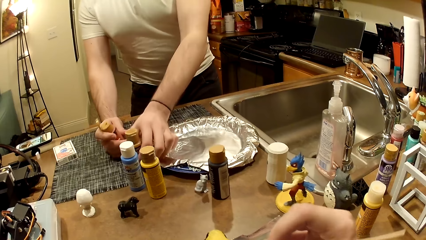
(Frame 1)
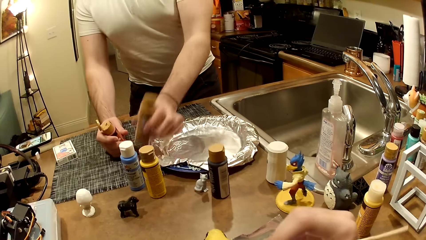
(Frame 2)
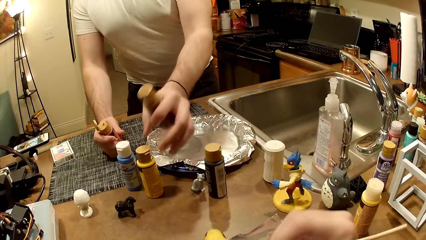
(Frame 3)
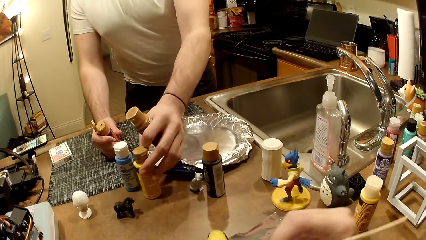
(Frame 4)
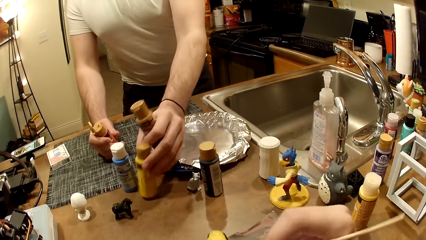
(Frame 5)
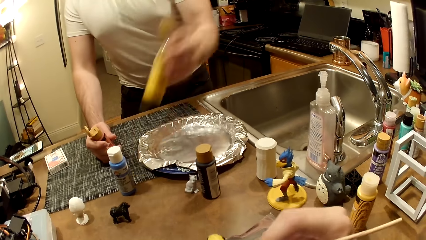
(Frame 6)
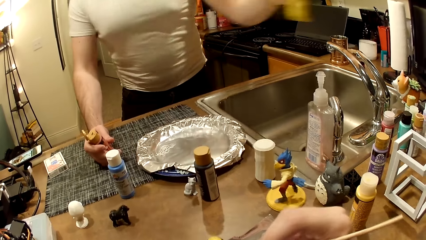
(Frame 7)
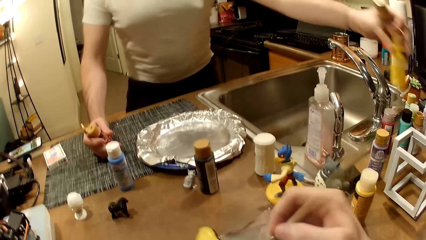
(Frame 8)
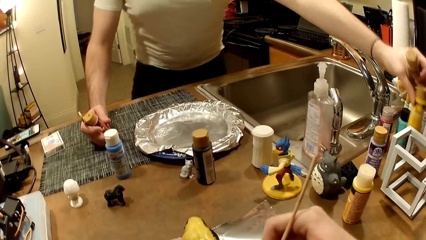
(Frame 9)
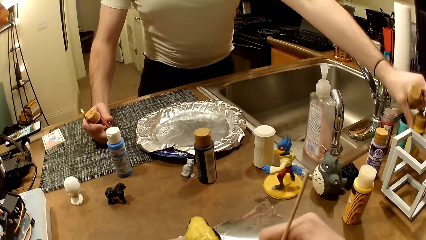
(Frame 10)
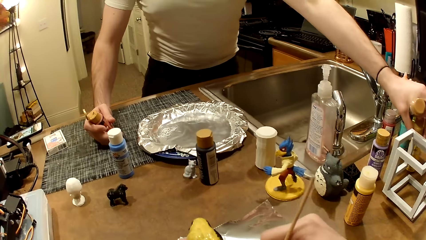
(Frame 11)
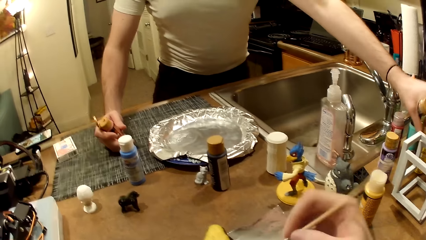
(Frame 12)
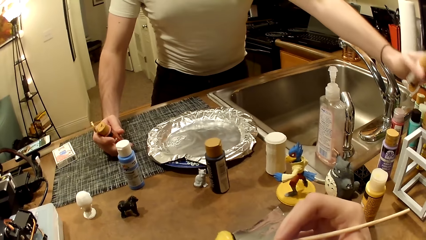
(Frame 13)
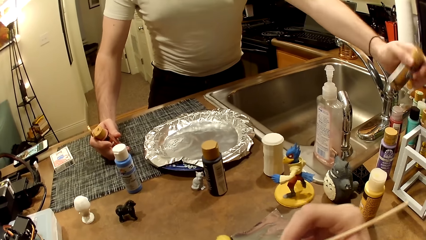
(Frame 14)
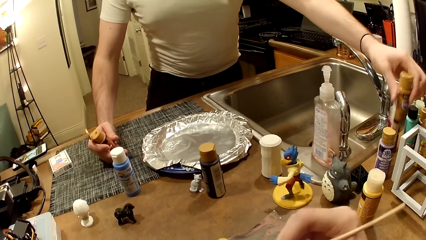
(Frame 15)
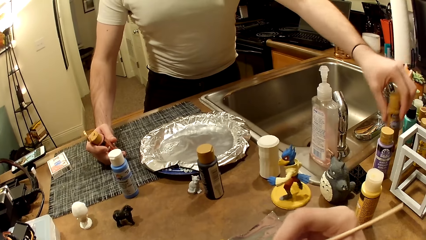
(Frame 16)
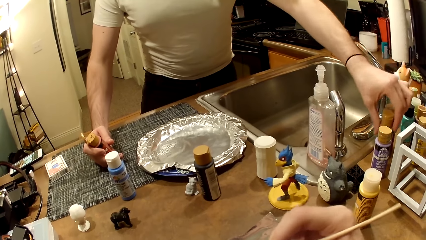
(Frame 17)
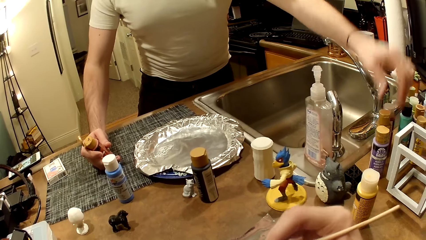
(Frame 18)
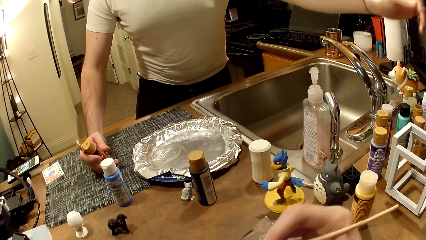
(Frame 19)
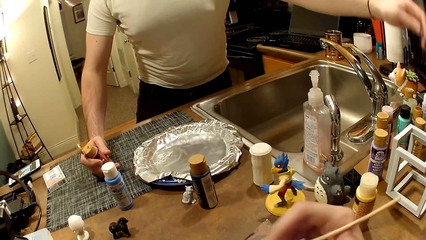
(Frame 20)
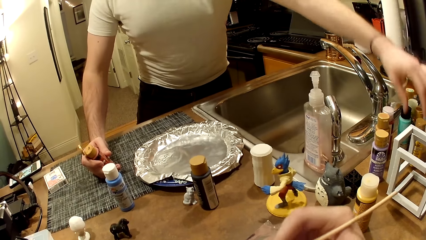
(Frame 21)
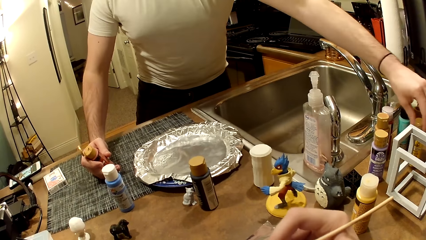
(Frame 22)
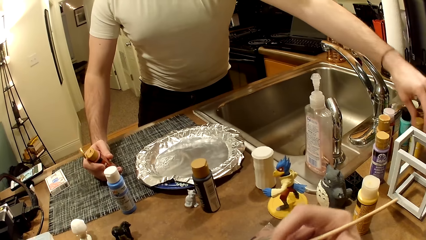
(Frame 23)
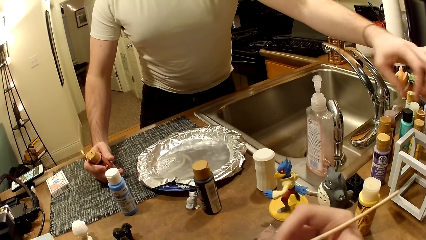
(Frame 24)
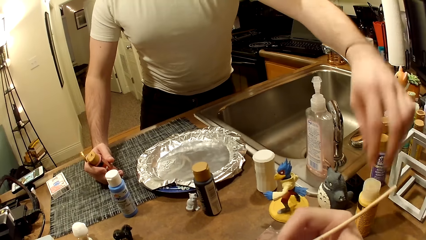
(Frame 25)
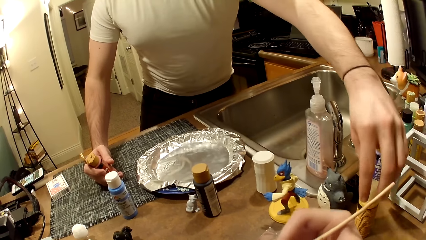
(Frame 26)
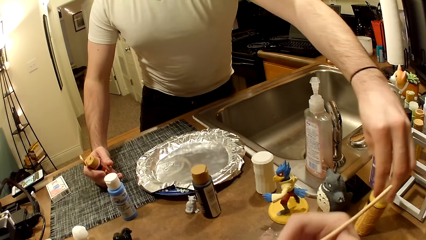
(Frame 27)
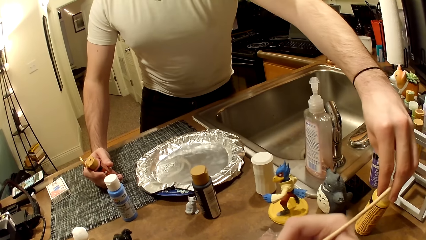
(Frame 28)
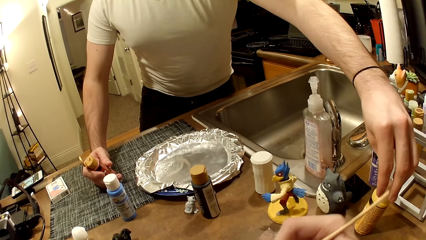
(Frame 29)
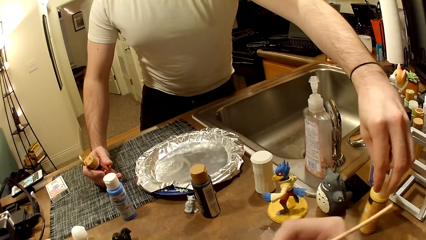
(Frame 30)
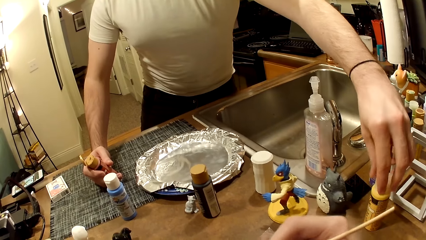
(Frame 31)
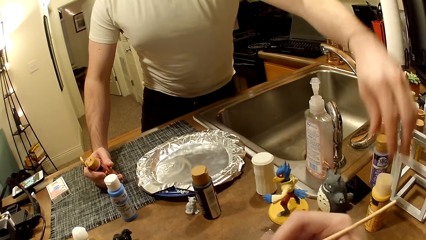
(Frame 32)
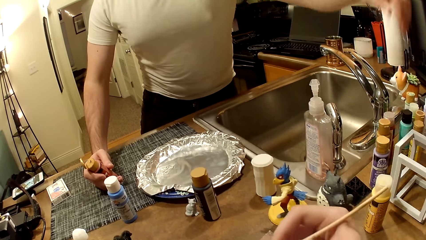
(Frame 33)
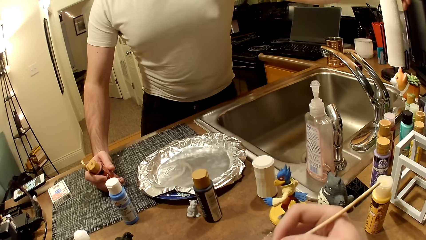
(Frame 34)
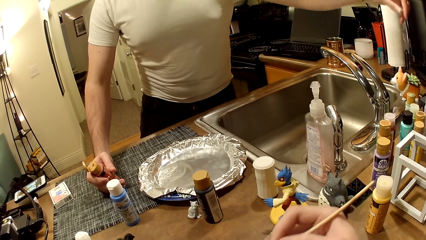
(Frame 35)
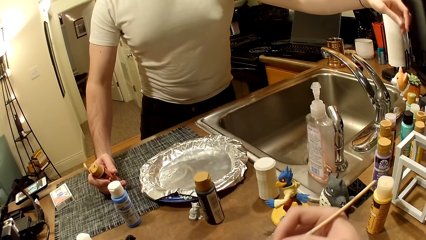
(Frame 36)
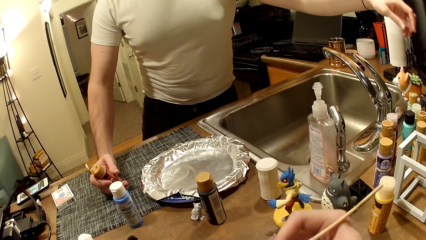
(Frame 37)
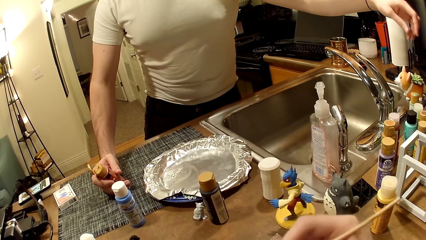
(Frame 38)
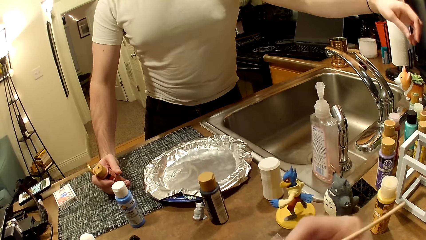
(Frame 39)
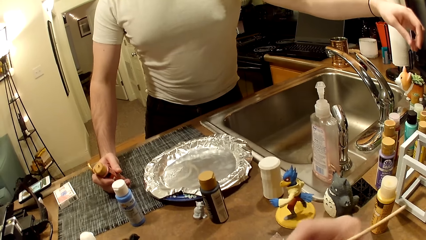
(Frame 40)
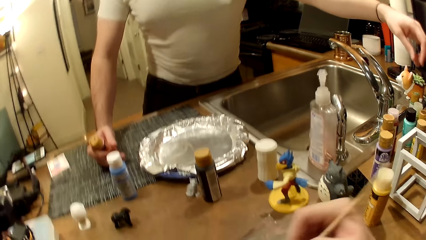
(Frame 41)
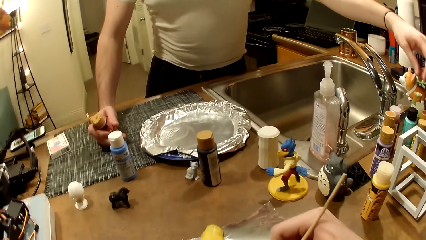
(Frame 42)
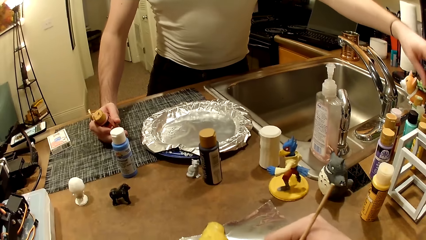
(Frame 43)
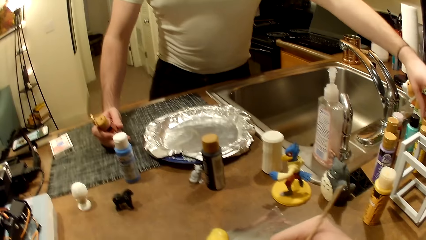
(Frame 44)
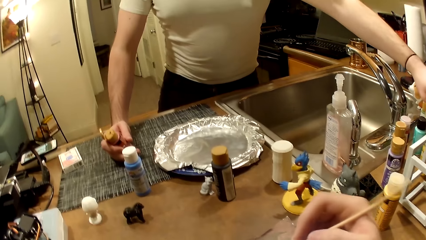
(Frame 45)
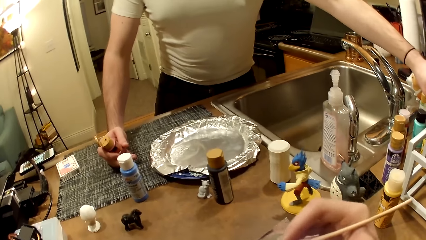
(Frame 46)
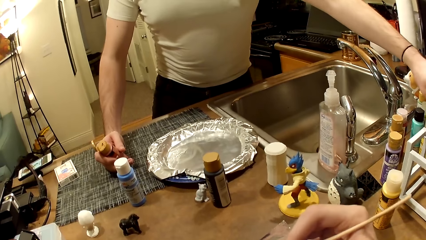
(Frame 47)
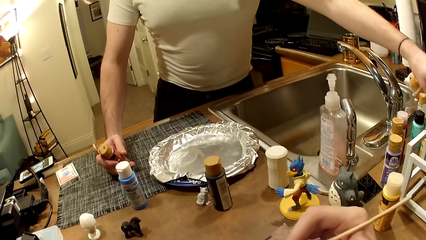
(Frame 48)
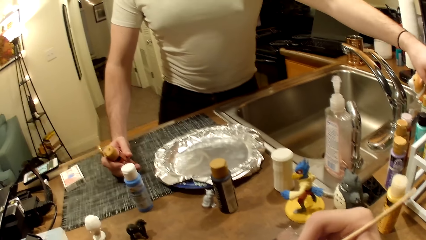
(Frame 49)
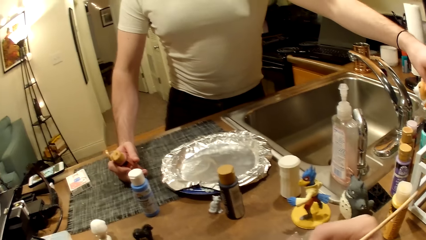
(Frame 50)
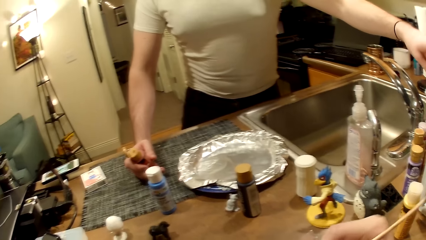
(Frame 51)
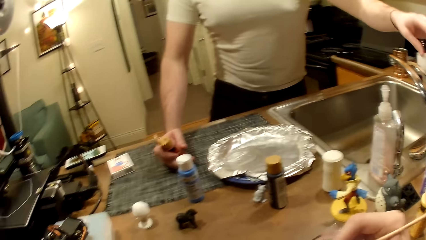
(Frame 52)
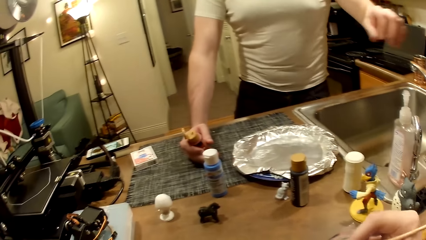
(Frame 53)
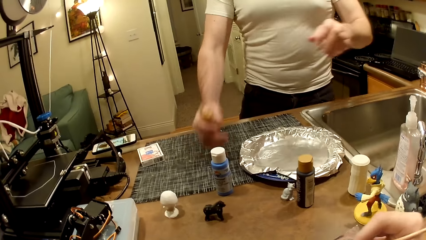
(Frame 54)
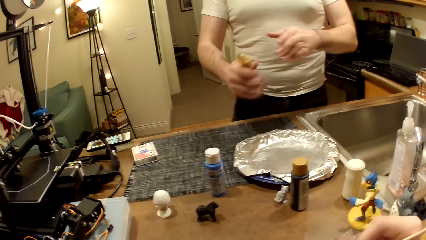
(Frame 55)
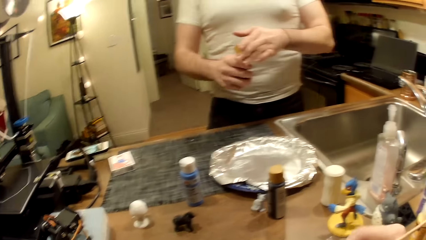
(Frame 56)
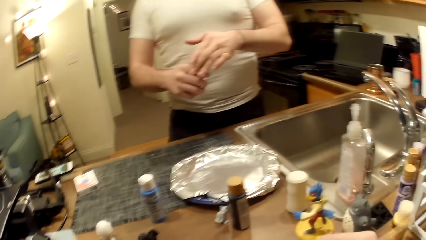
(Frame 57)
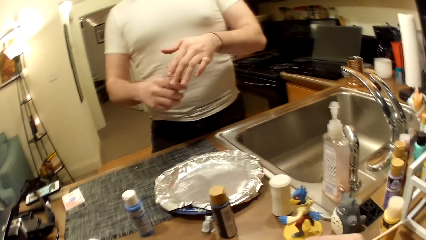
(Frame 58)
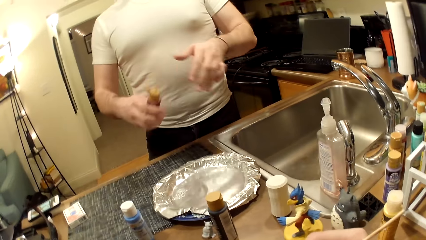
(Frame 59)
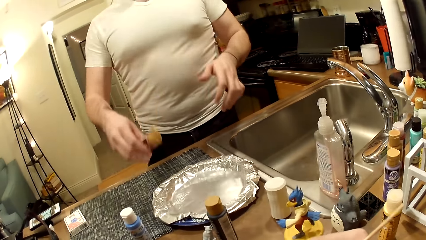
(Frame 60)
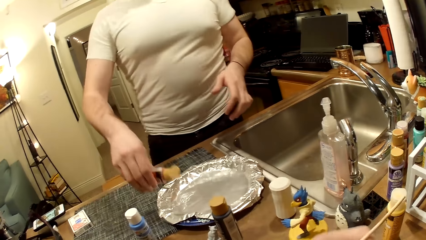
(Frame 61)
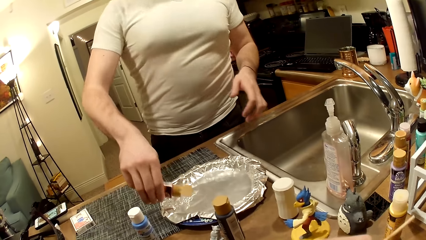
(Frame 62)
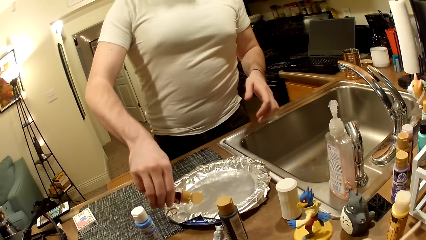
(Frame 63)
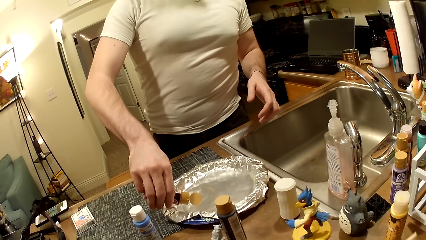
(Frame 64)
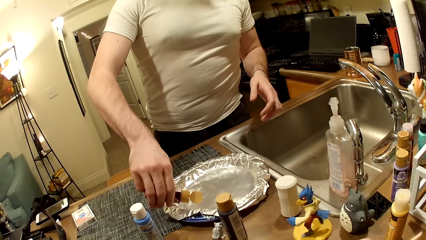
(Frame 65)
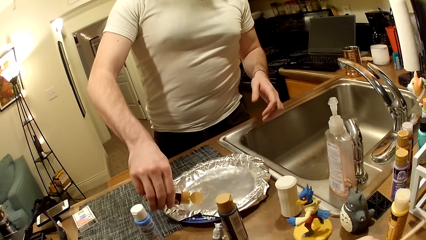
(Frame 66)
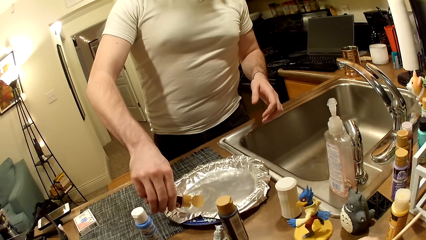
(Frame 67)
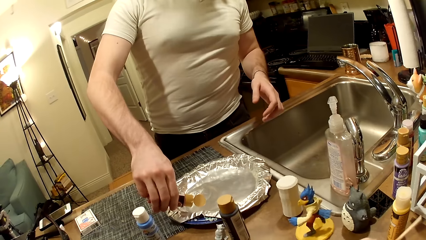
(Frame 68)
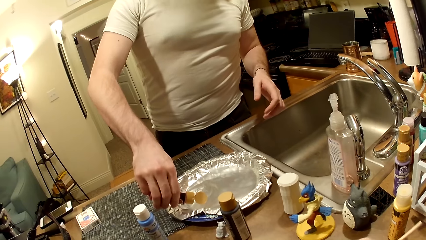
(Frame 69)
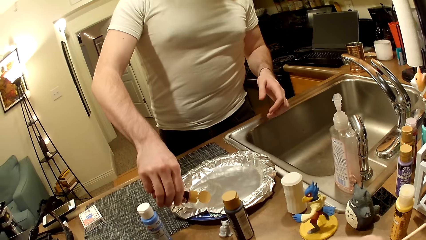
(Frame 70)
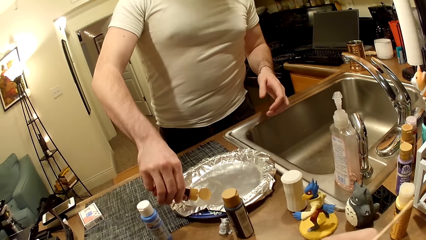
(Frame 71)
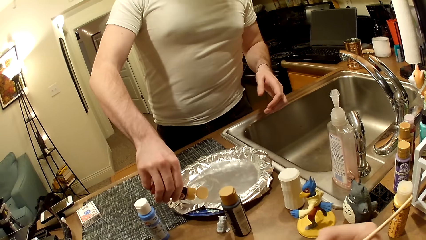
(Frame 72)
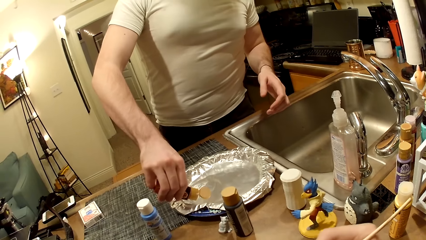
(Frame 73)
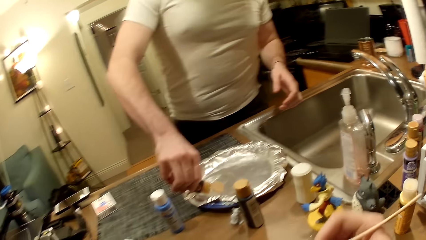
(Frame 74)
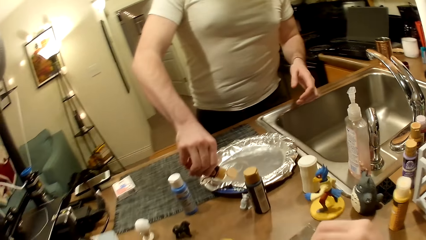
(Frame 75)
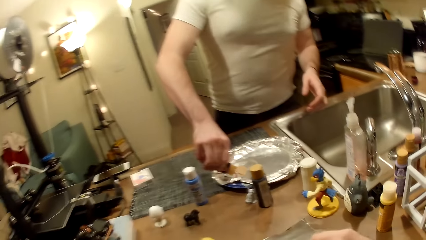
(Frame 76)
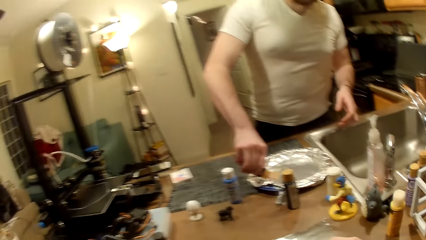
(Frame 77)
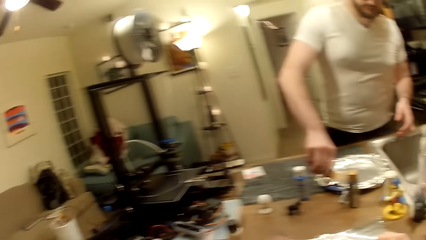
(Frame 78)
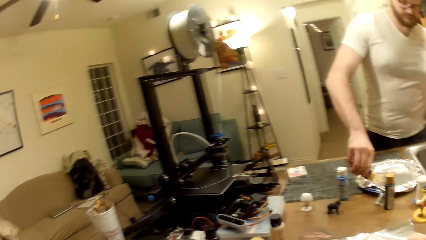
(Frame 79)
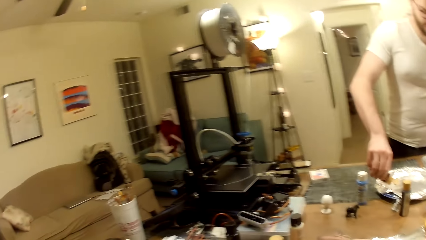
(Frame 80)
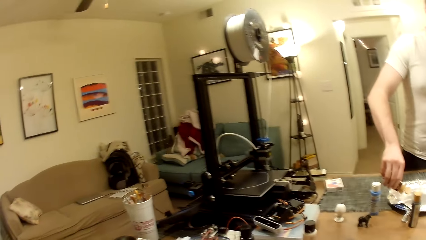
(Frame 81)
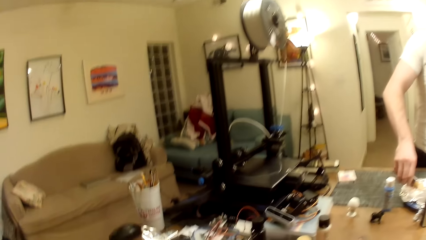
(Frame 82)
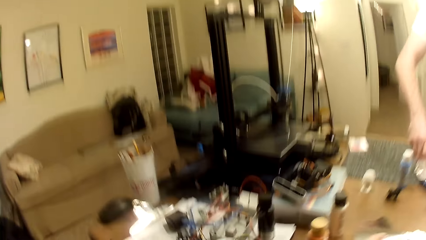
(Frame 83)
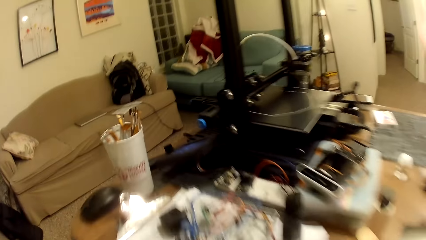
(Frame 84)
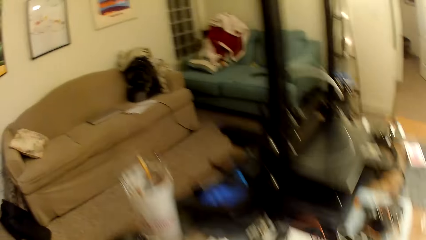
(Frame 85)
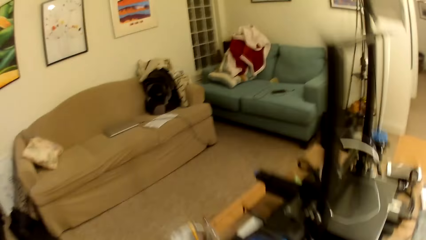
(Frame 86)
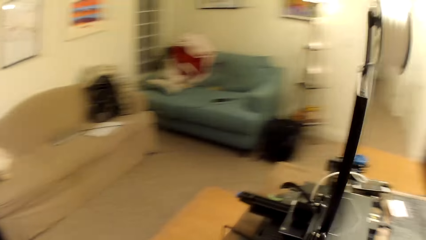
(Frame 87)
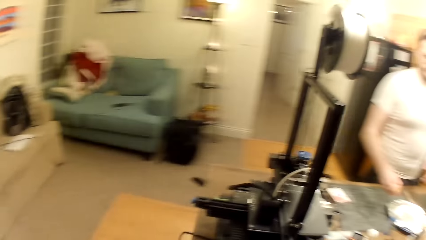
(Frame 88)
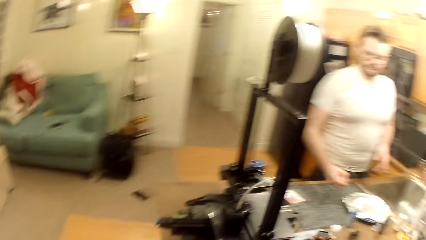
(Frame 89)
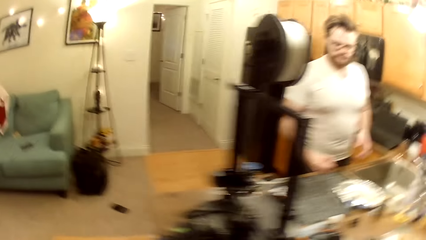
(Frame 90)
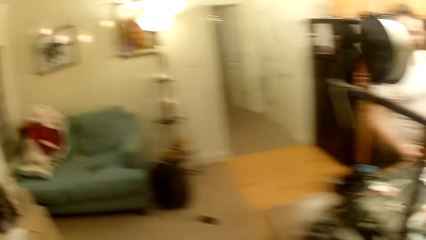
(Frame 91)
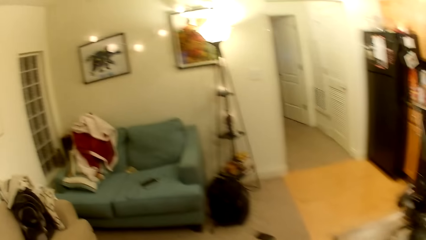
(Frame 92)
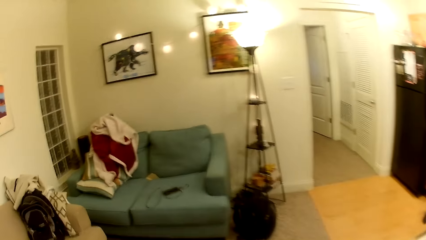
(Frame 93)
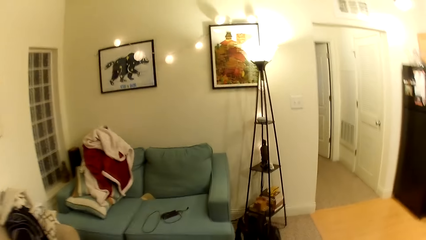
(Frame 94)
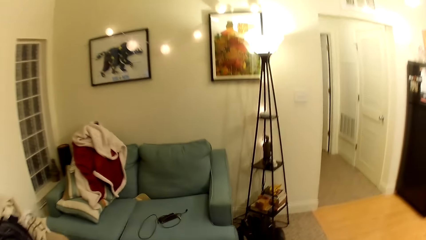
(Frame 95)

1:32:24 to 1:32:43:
The man rests the hand with the beige-colored paint bottle on the work table. The man picks up the brownish paint bottle with his left hand. The man moves bottles of paints. The man picks up the cream-colored paint bottle with his left hand. The man drops the cream-colored paint bottle with his left hand on the work table. The camera wearer dips the paint brush in the cream-colored paint with his right hand. He paints the bird figurine with the cream-colored paint. The man drops the beige-colored paint bottle on the work table with his left hand. The man checks a brown paint bottle with his left hand. The man checks a cream-colored paint bottle with his left hand. The man's left hand hovers above the collection of paint bottles. The camera wearer dips the paint brush in the cream-colored paint with his right hand. He paints the bird figurine with the cream-colored paint. The man adjusts the lid of the beige-colored paint bottle with his left hand. The camera wearer puts the paints to the aluminum foil. He paints the bird sculpt. The man pours the beige-colored paint into the aluminum-foil tray with his right hand. The camera wearer walks around the house towards a sofa.
